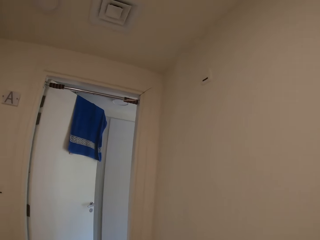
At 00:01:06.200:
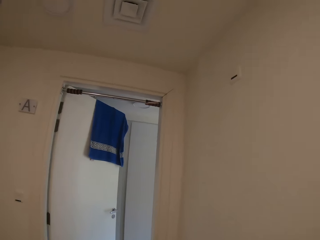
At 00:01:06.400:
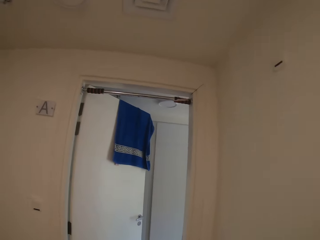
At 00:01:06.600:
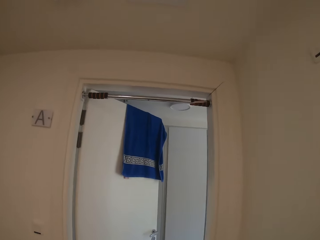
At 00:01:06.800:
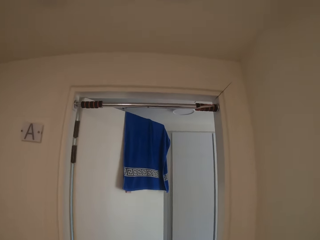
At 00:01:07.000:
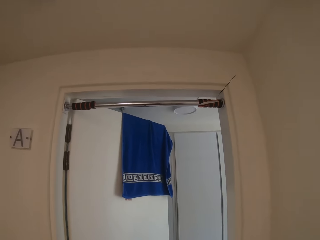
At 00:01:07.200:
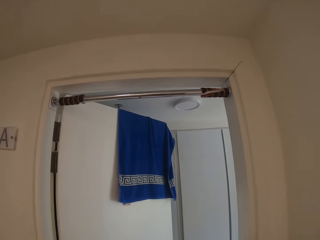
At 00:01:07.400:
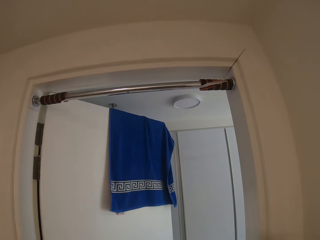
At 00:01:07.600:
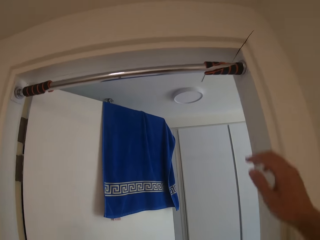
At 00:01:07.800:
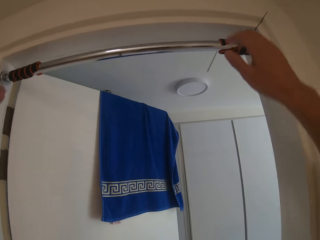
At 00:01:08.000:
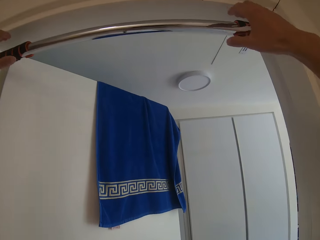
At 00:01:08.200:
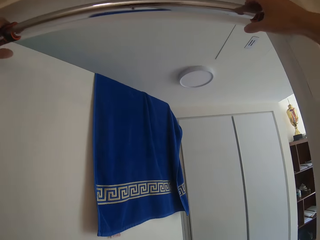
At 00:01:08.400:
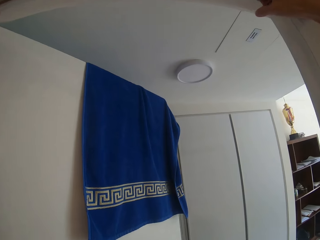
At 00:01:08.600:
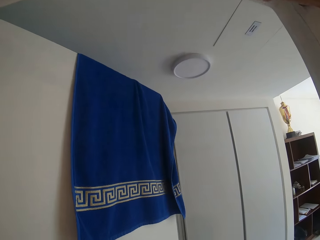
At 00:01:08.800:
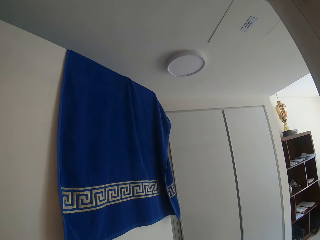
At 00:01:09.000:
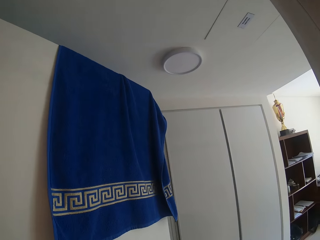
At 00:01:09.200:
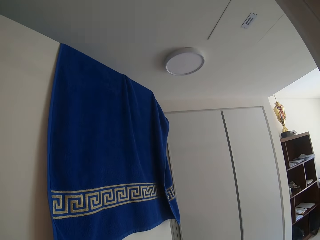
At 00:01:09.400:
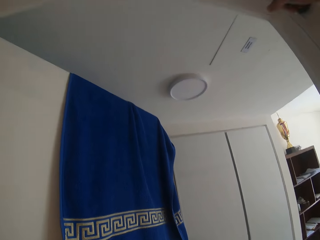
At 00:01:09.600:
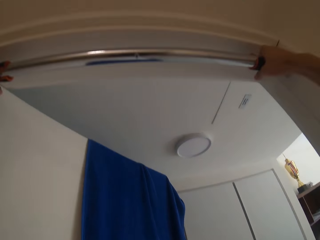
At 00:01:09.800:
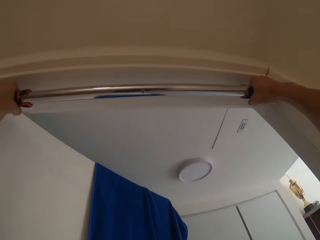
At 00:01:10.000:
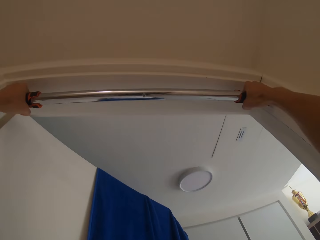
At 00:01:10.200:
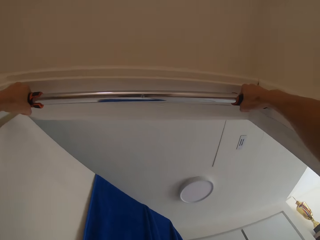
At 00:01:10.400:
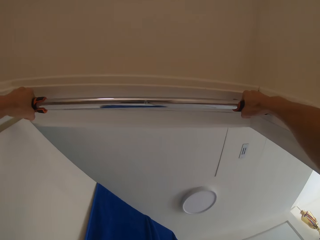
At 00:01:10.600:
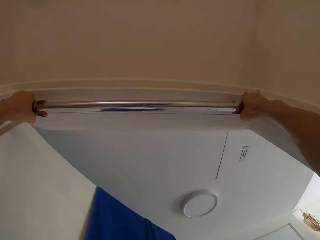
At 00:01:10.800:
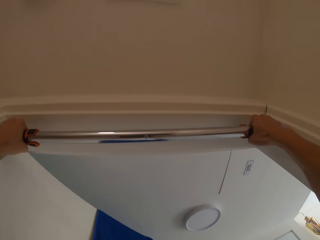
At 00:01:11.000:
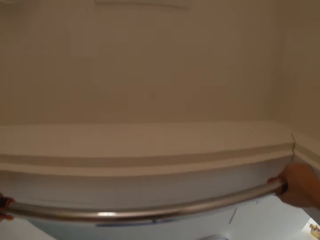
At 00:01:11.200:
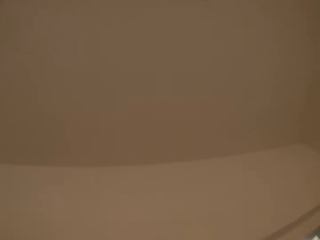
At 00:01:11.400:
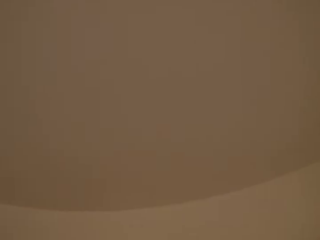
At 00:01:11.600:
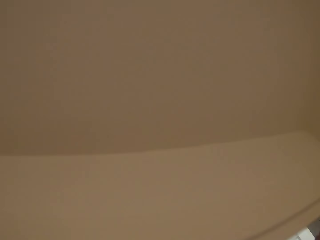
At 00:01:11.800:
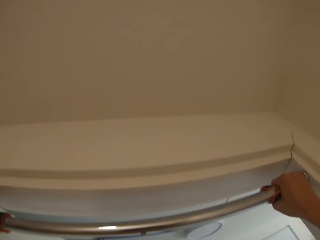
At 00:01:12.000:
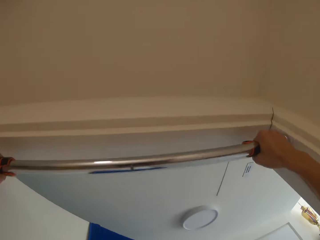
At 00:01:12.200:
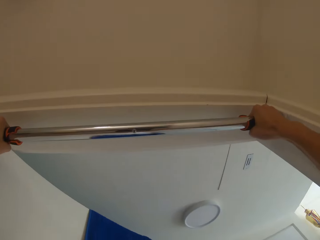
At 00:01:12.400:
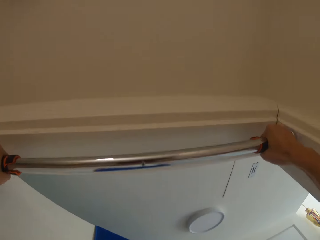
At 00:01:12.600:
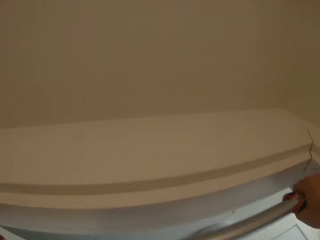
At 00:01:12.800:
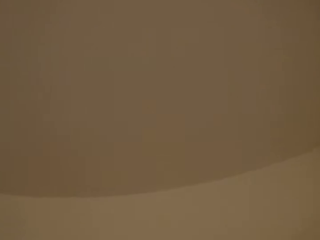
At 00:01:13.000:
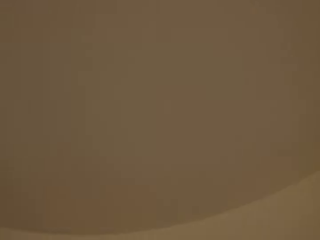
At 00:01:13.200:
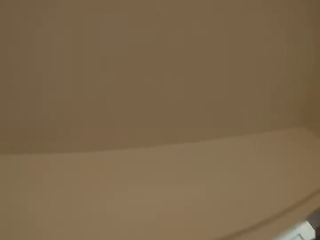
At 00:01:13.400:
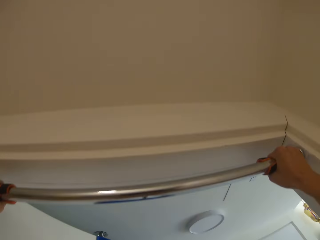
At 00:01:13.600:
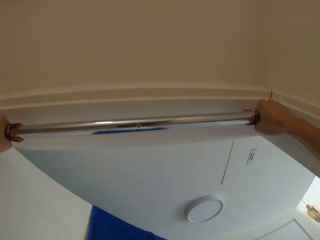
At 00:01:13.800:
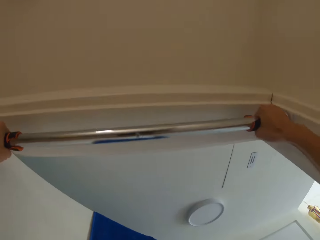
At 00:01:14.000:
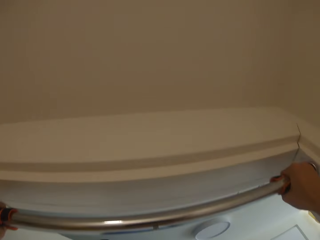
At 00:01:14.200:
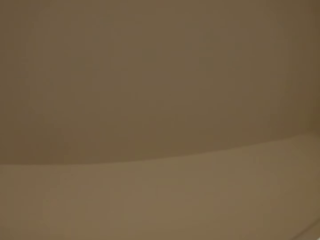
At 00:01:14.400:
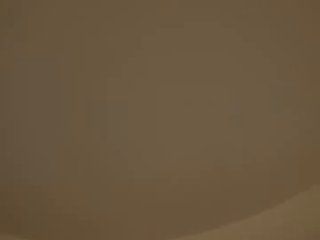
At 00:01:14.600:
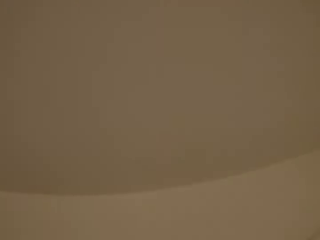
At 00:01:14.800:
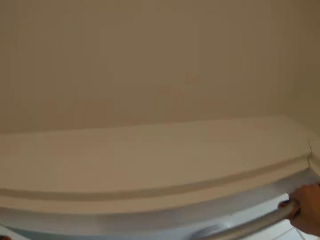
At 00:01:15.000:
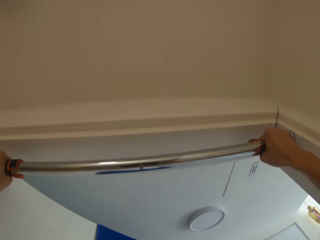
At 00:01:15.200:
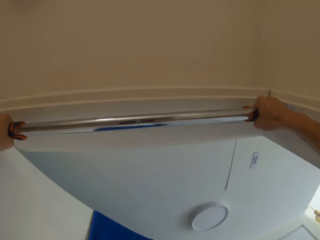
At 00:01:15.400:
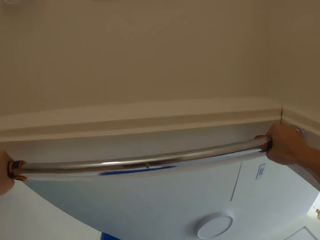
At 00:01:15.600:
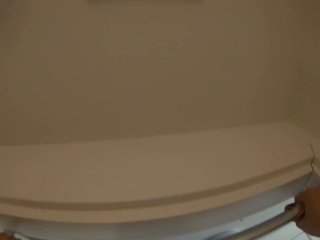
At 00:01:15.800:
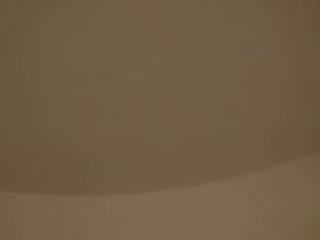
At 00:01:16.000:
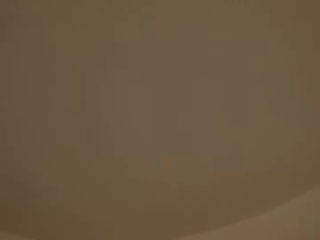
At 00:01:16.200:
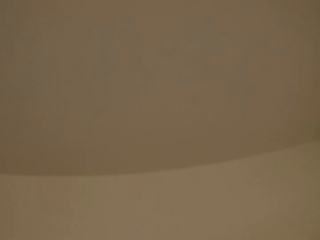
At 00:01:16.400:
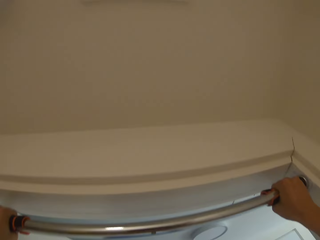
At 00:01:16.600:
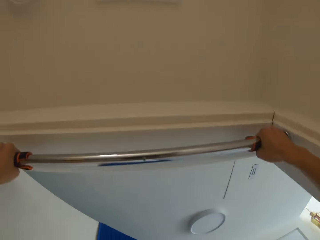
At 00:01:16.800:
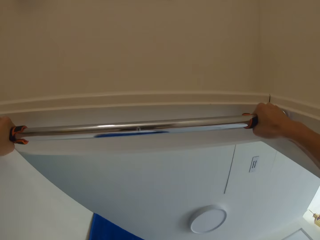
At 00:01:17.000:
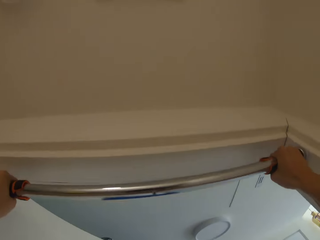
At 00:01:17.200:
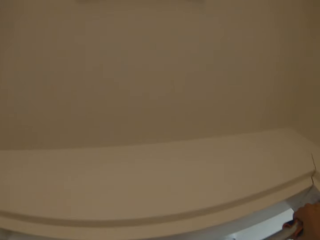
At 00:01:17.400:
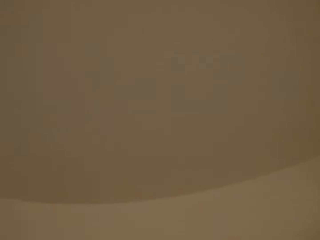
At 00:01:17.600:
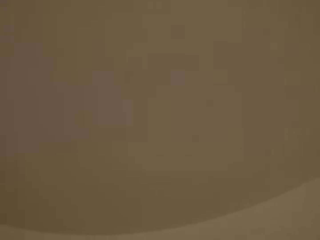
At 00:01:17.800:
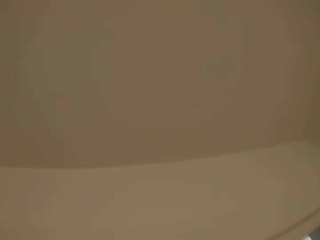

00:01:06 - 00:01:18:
The camera wearer holds the metal pull-ups bar with both hands. They pull up the body.

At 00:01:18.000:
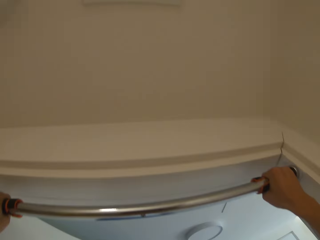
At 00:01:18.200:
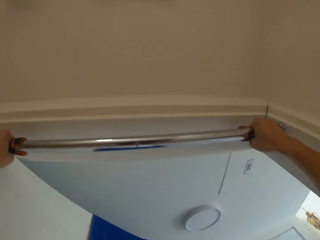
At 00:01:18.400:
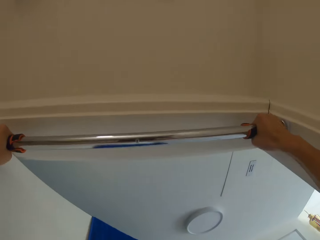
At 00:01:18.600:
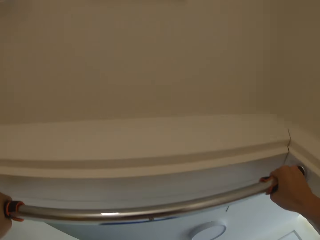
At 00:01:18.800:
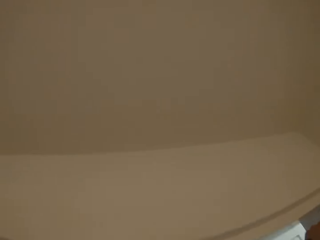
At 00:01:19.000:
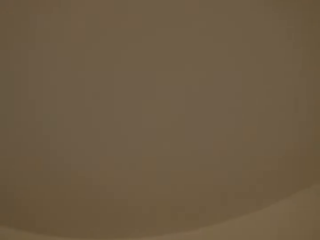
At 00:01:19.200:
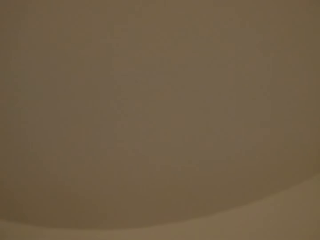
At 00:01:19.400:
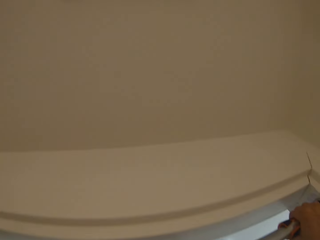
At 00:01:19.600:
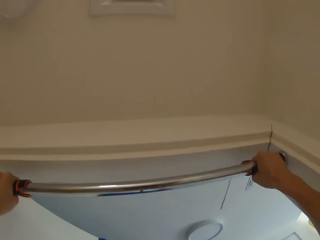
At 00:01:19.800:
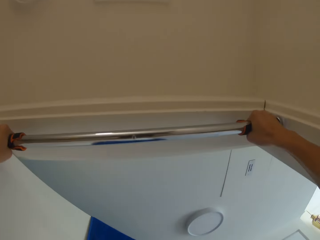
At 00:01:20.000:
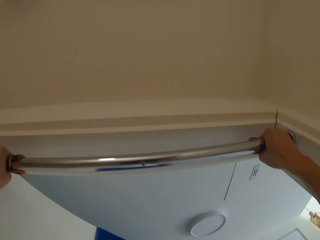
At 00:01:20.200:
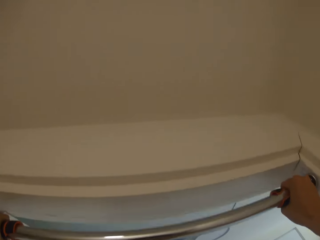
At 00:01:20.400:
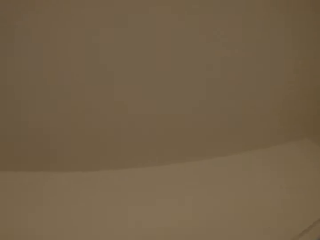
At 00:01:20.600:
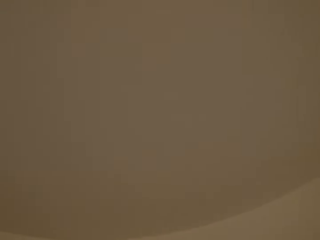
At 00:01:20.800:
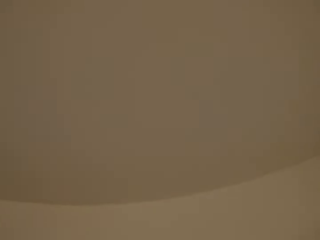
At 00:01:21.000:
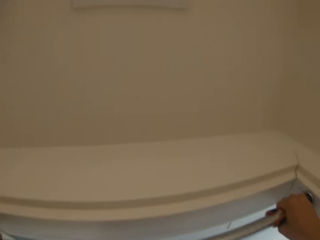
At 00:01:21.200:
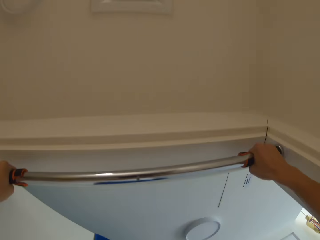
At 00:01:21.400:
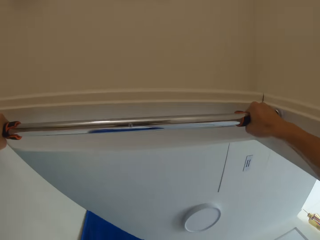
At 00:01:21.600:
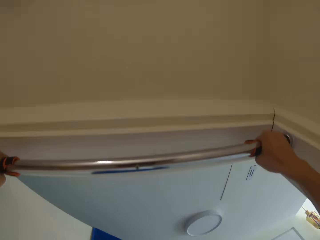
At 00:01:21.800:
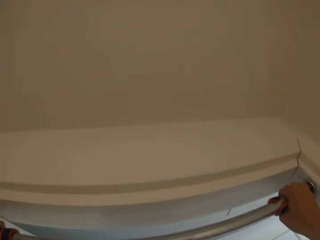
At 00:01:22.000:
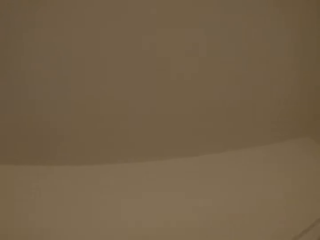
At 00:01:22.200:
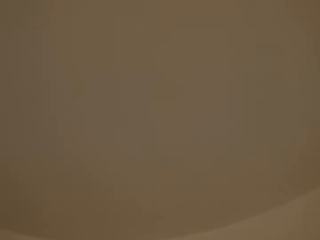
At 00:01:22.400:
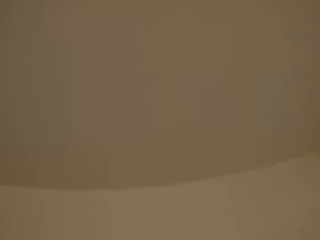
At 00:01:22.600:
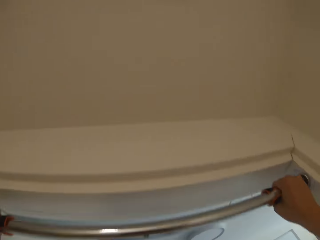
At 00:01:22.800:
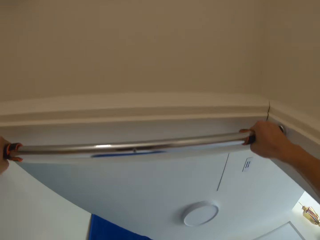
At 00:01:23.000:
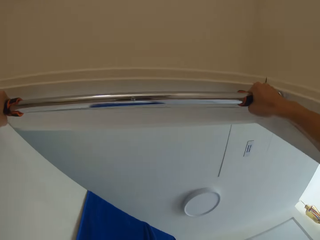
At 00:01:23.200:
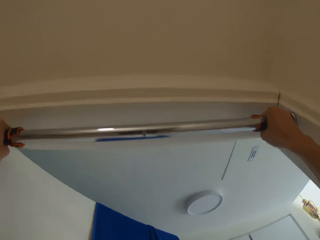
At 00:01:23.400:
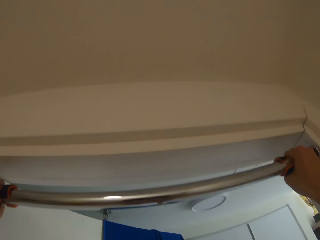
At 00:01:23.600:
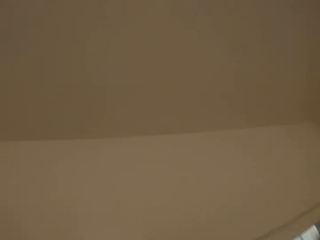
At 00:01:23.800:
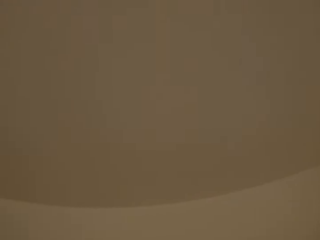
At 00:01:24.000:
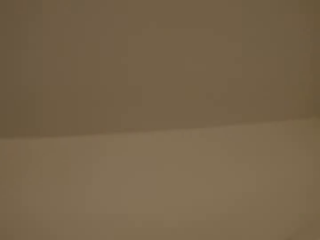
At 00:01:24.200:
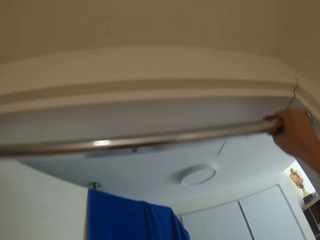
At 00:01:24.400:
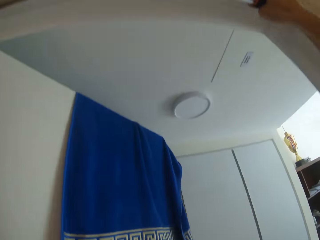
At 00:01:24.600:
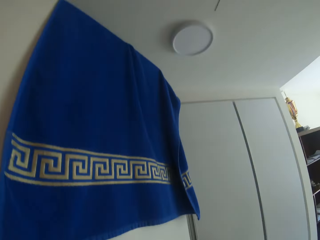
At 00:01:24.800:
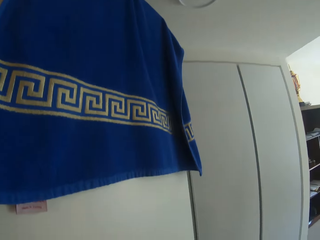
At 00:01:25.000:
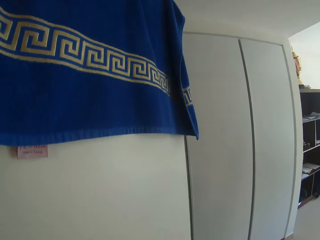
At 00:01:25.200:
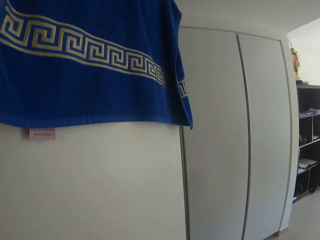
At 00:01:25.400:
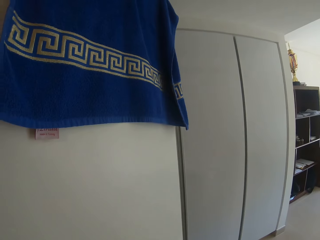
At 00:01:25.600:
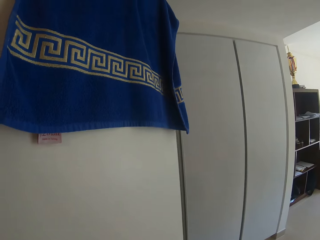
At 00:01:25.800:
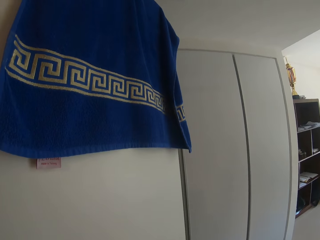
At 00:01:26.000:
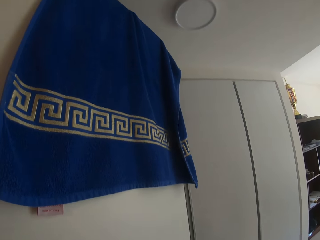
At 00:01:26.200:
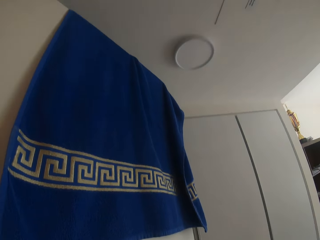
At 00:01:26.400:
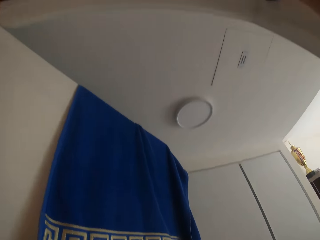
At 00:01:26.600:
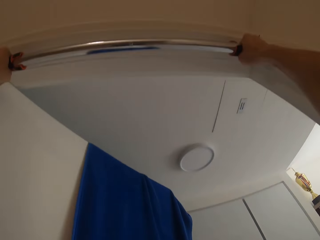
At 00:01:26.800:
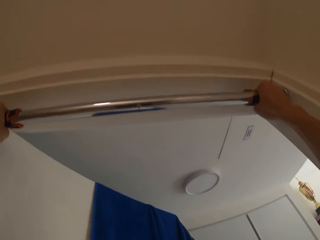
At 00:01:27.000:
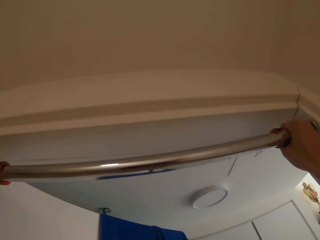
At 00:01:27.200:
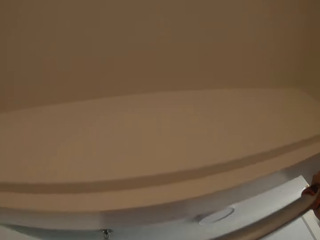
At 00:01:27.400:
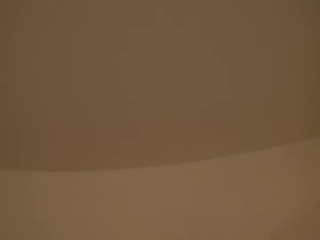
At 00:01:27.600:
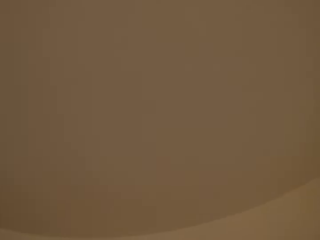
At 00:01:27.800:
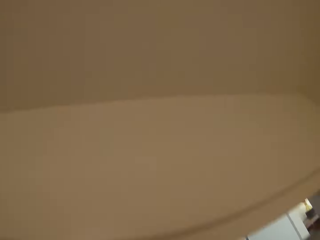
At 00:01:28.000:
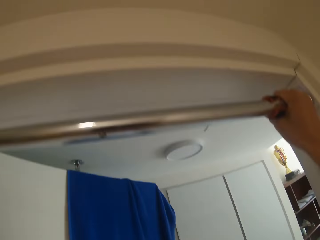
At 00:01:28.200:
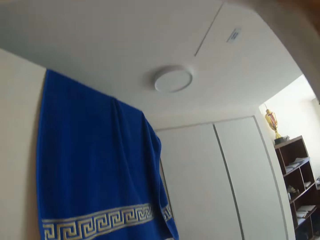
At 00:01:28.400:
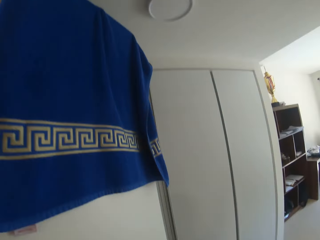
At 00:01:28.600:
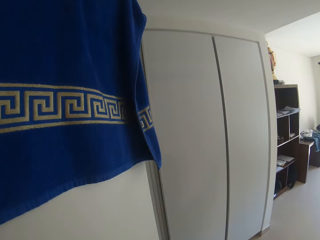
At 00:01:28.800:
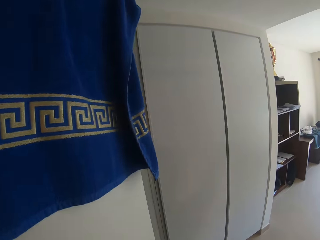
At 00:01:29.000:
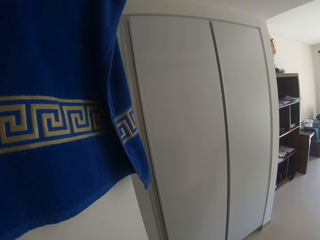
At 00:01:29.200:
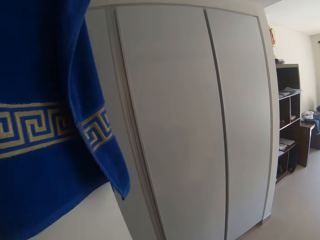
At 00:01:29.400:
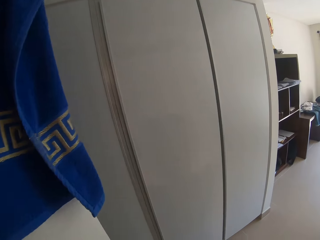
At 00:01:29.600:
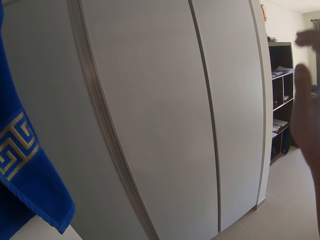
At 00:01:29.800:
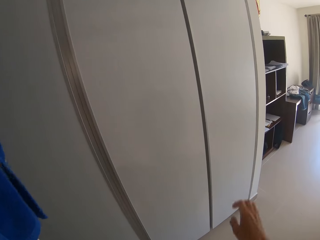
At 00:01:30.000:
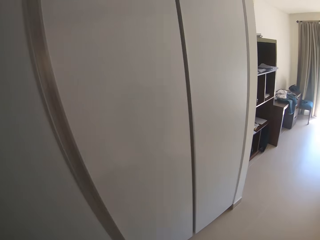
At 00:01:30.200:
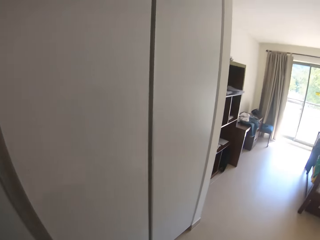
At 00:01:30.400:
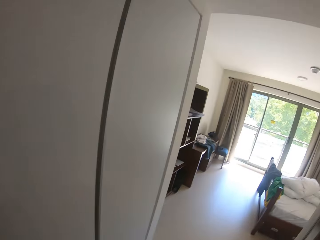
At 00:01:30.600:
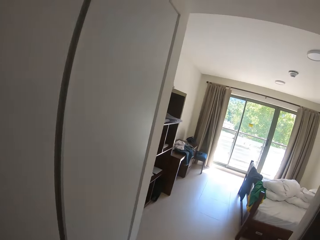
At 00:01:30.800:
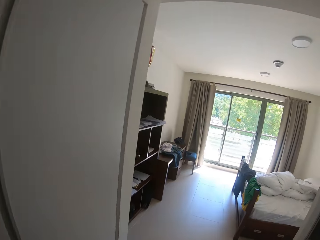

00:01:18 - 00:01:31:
The camera wearer walks in the room.
